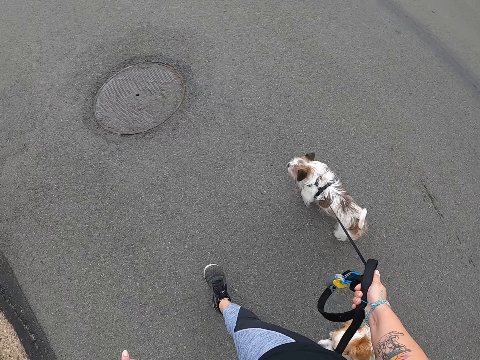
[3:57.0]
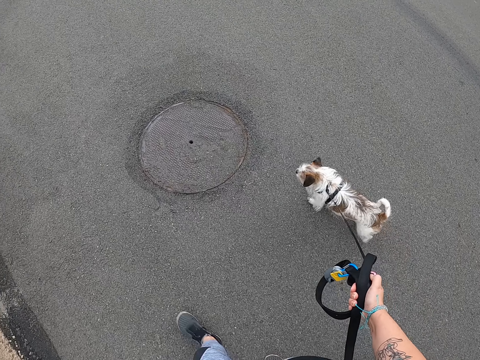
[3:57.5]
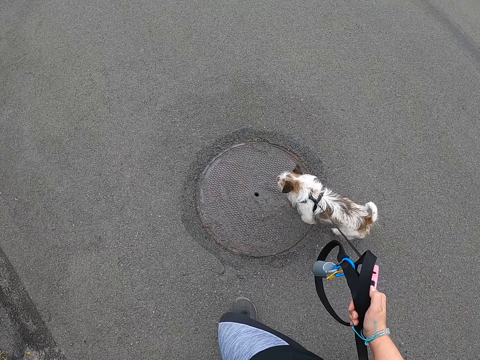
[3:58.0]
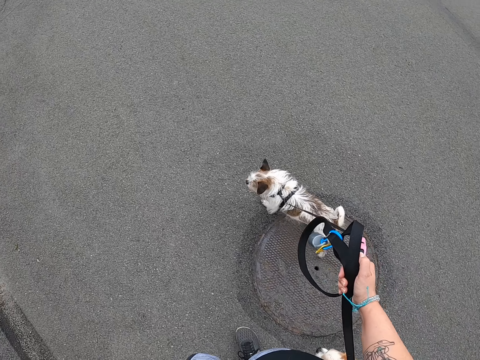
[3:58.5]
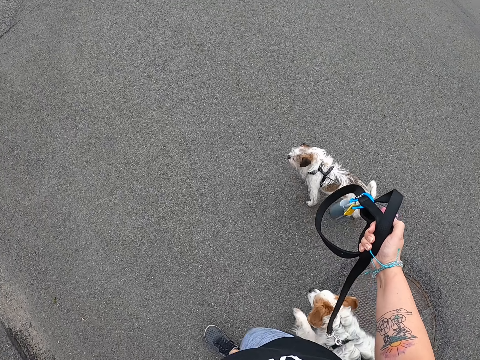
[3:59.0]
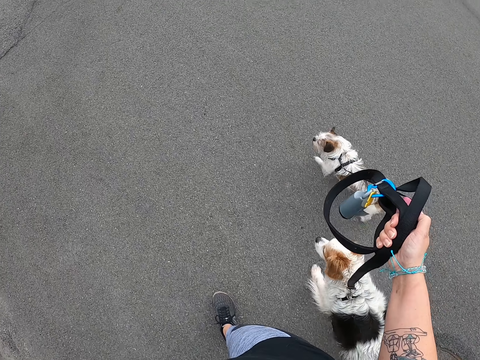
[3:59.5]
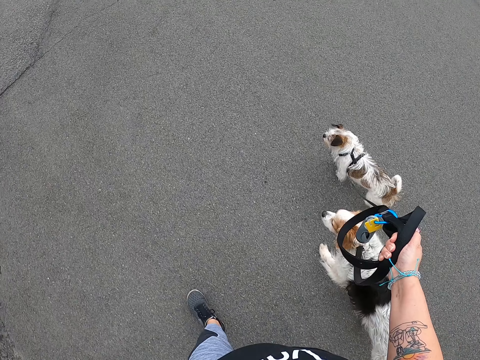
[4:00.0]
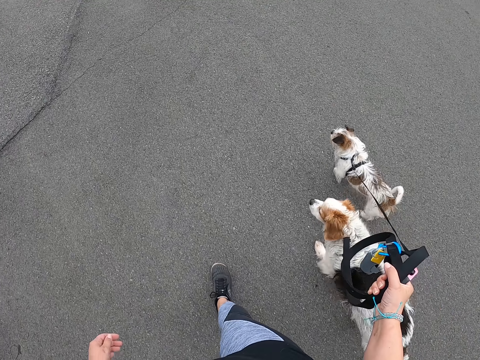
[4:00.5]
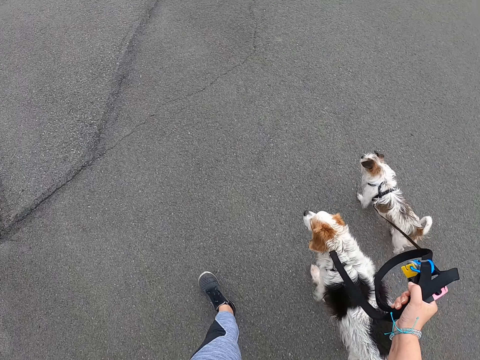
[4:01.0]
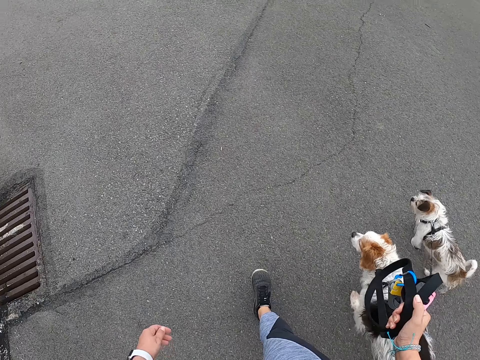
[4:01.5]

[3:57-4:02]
The camera wearer lifts the leashes with her right hand. She walks the dogs.

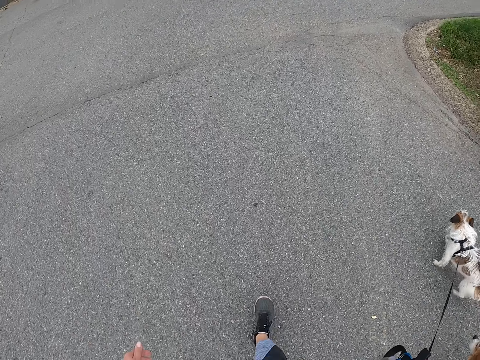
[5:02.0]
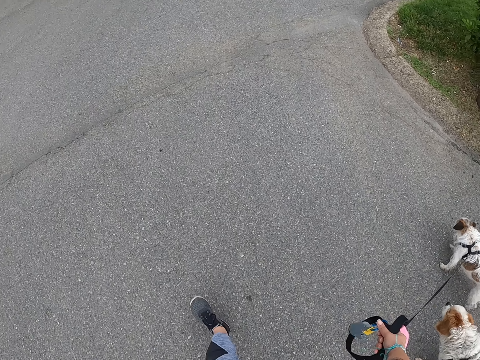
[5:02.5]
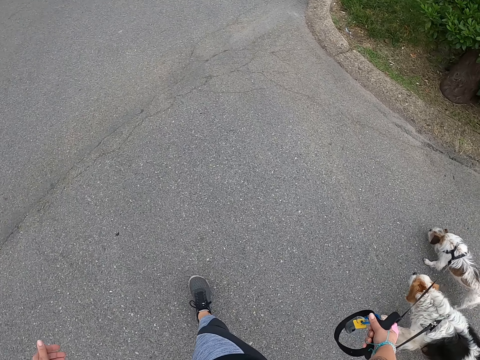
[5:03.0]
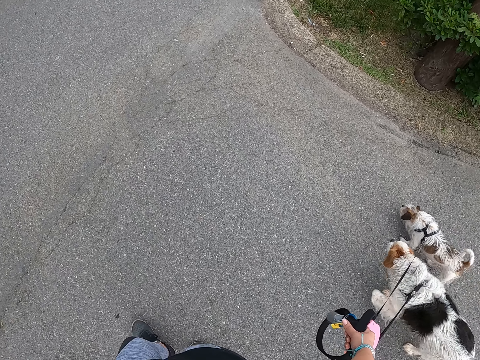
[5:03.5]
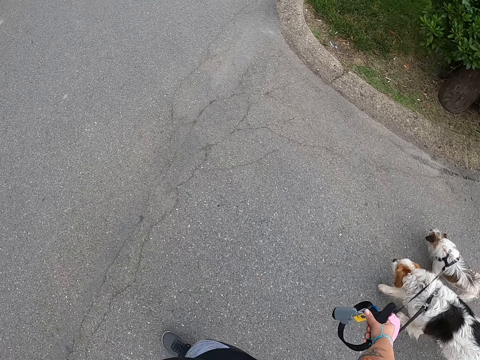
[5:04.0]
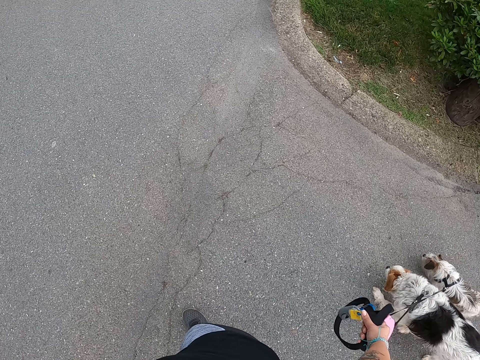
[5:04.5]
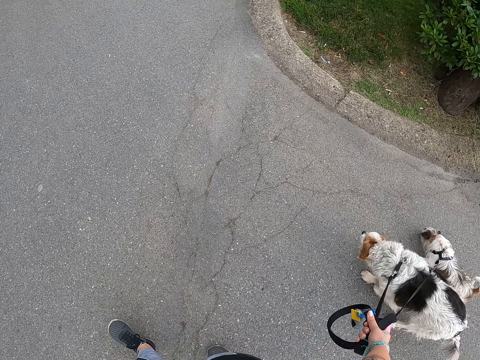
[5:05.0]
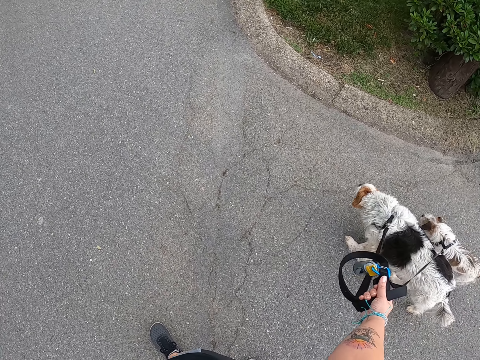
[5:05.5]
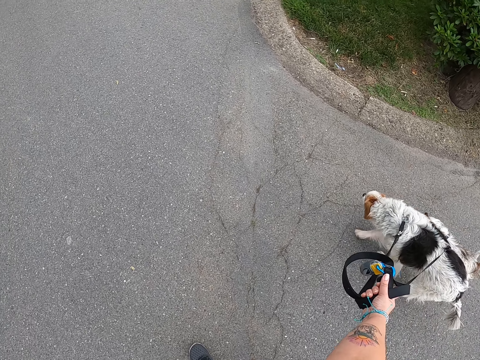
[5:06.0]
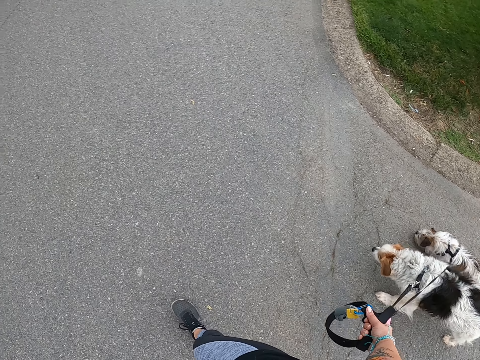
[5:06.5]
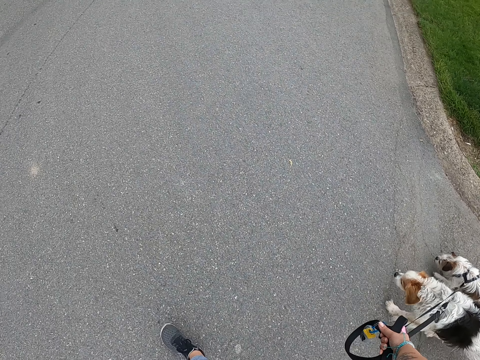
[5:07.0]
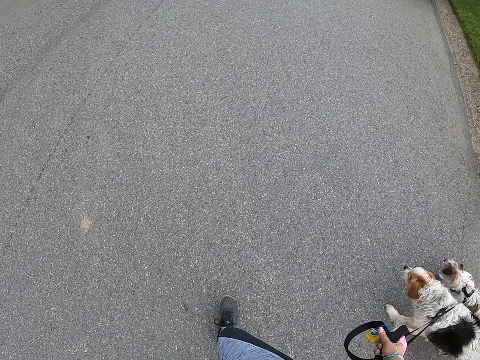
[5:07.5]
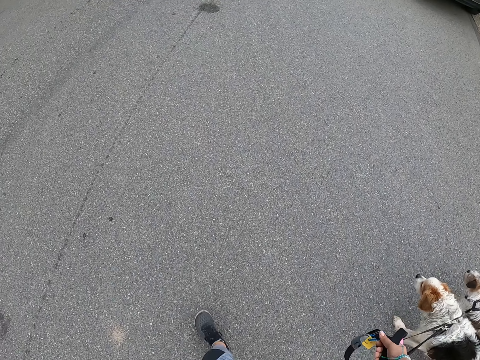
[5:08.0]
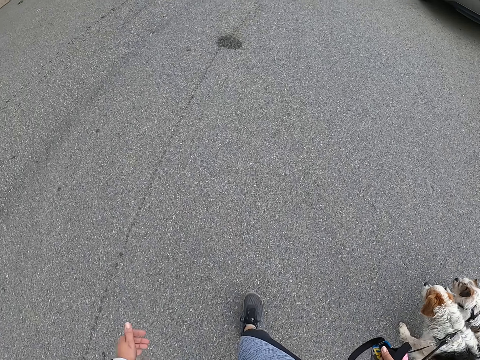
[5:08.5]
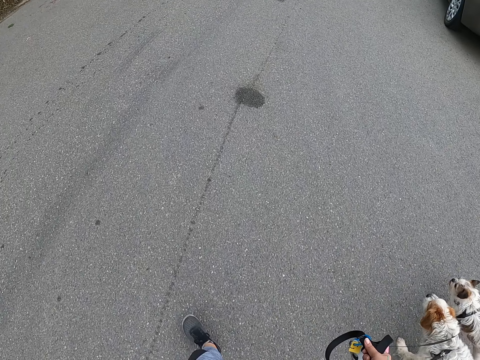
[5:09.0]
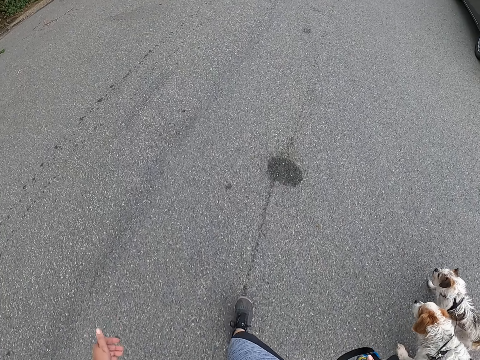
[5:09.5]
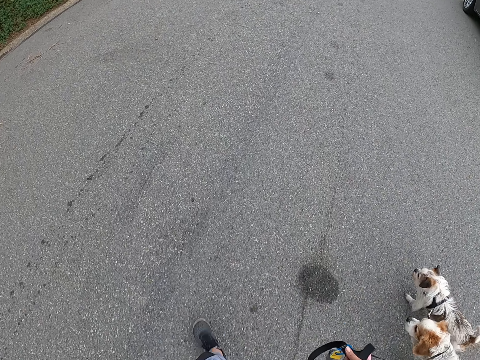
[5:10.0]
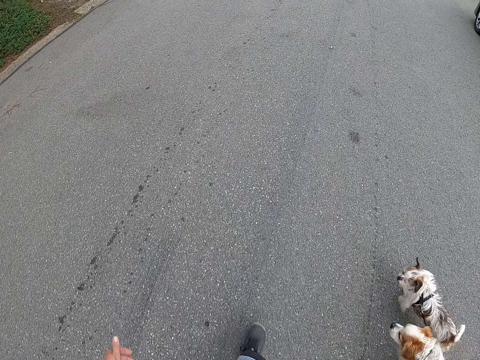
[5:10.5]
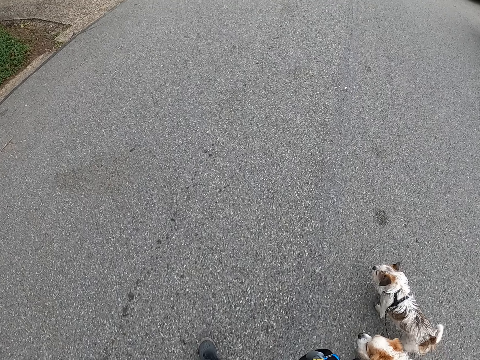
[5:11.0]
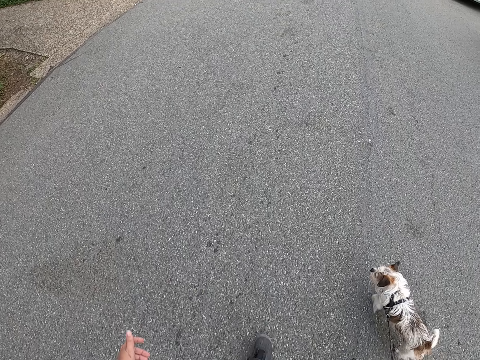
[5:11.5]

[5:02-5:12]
The dog sniffs the ground. The camera wearer pulls a leash with her right hand. She continues walking the dogs on the road.

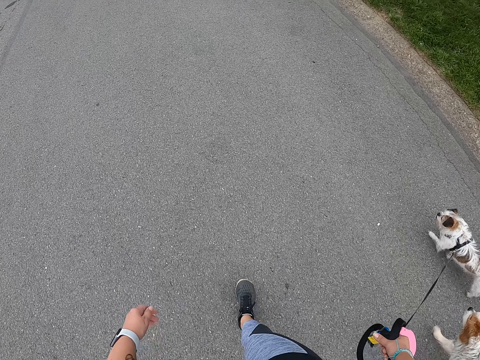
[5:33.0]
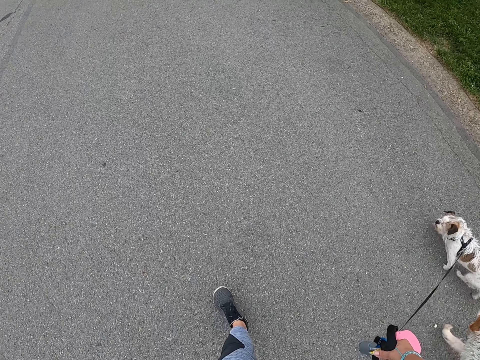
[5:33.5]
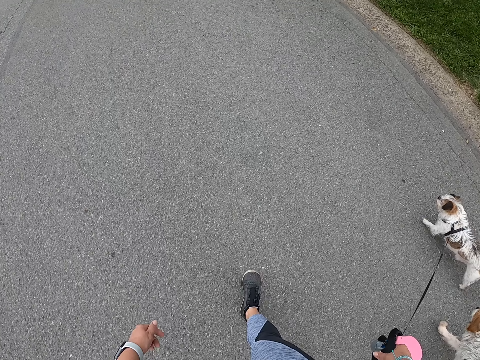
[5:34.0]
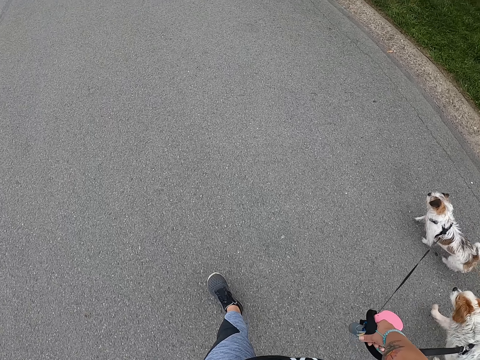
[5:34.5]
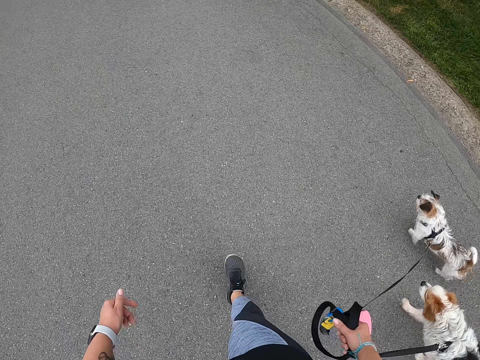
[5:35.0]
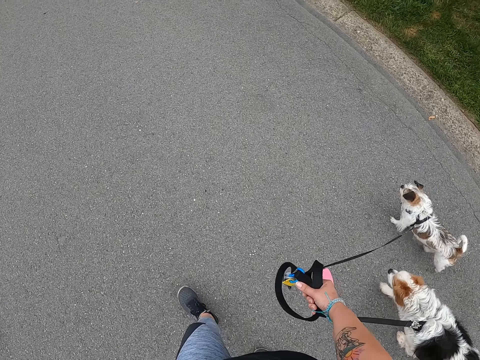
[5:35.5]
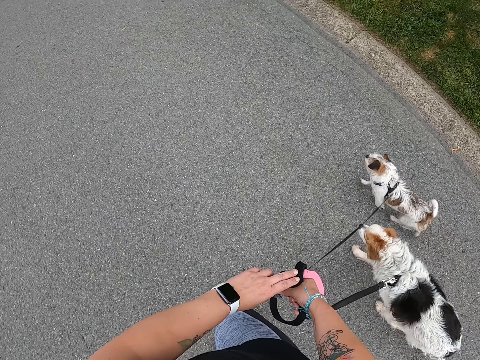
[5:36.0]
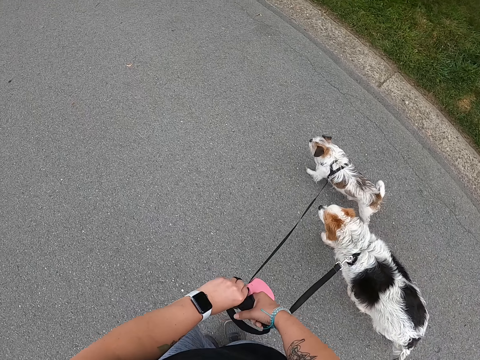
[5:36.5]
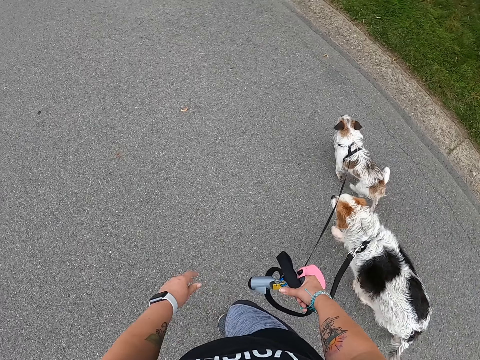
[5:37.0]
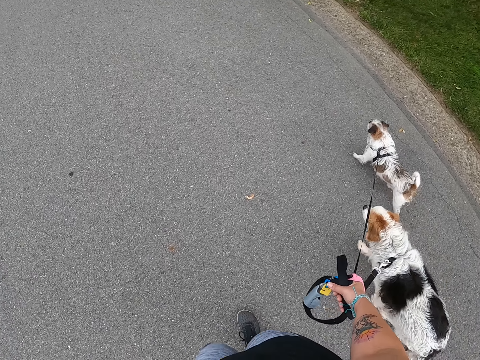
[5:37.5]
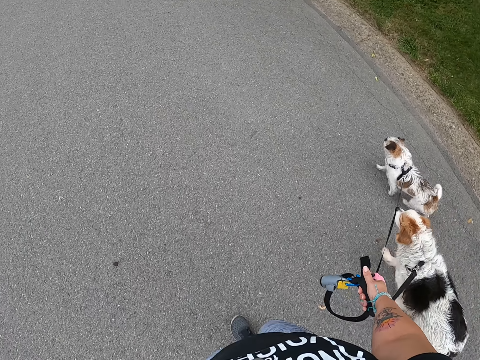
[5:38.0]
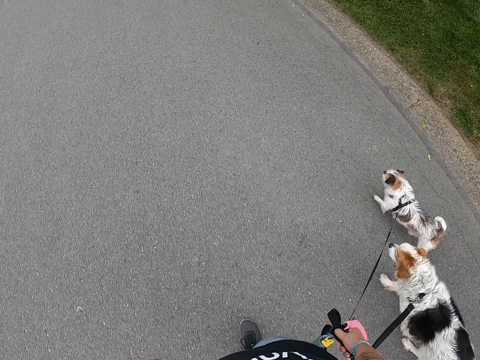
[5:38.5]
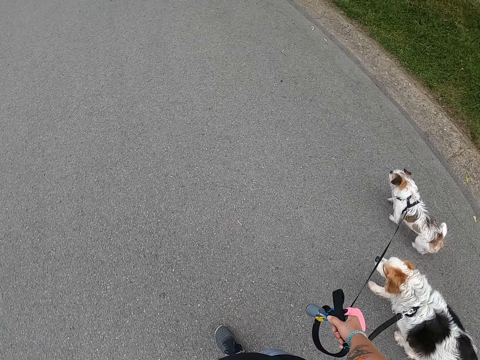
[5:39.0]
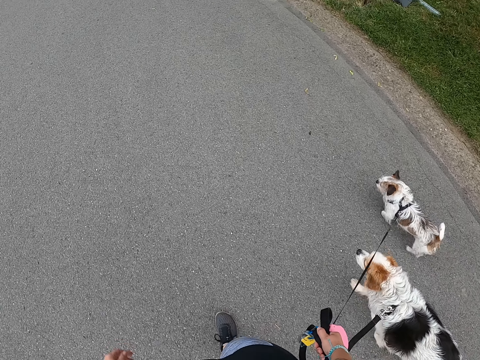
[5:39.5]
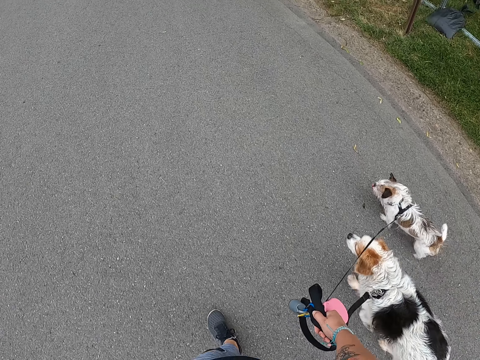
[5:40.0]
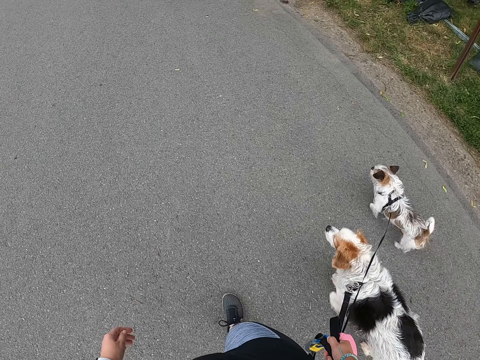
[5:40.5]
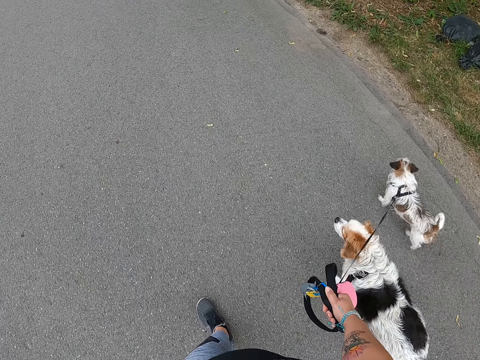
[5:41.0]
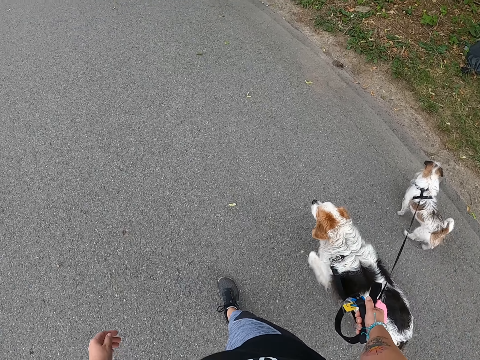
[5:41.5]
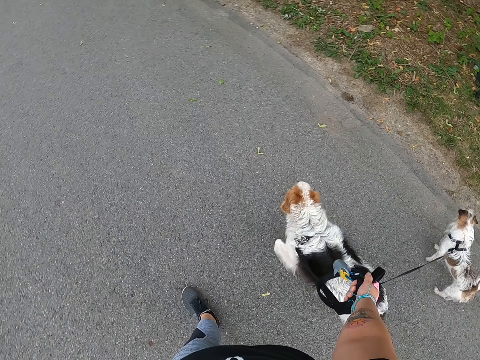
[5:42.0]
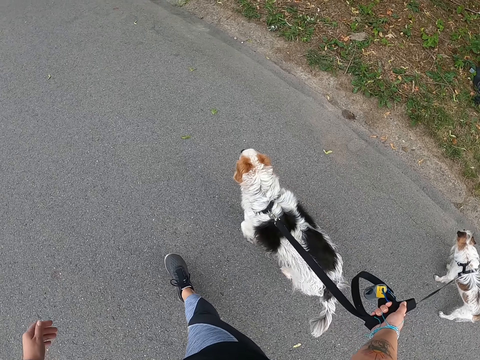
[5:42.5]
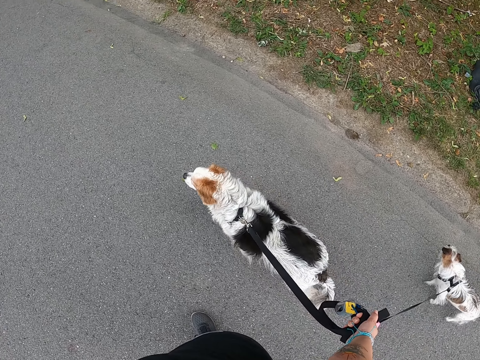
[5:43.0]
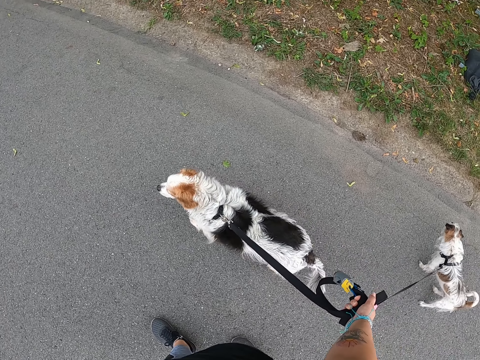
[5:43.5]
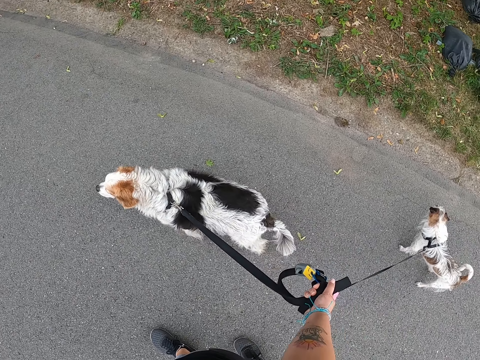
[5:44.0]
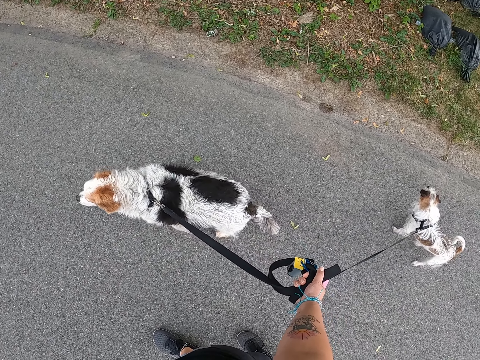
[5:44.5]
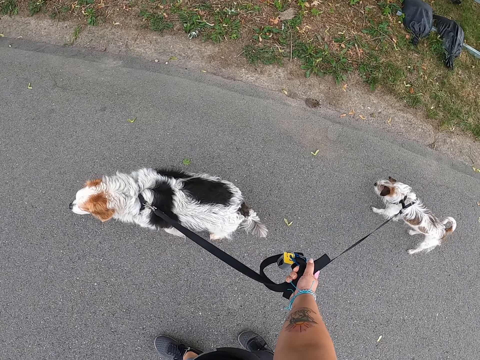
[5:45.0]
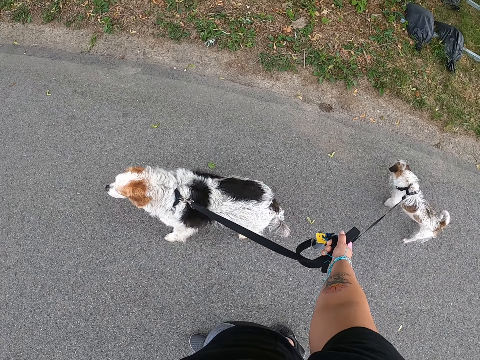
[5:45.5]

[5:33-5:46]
The camera wearer adjusts a leash handle with her left hand. She walks the dogs. The dogs look at the lawn. The camera wearer stops. She pulls a leash with her right hand.
